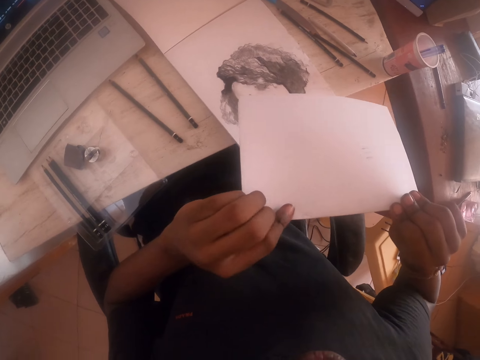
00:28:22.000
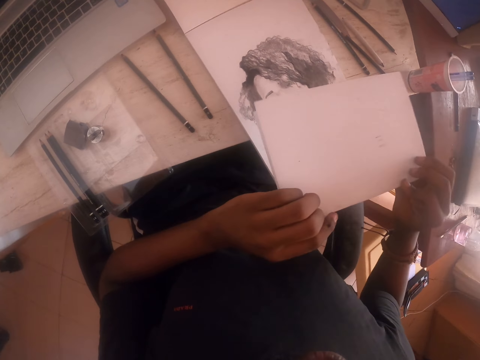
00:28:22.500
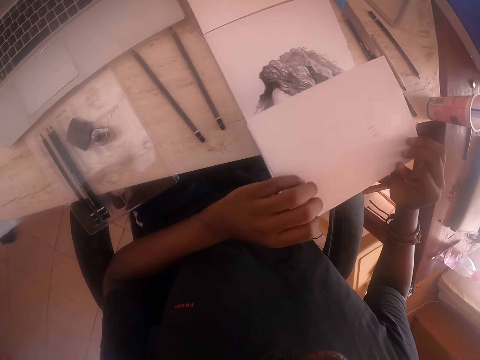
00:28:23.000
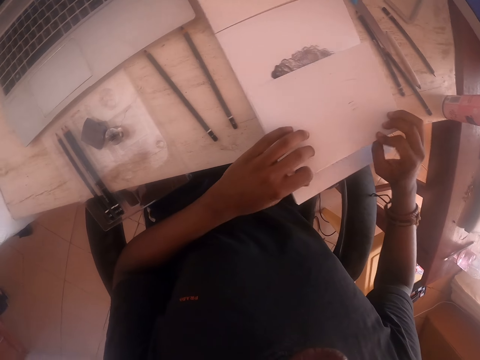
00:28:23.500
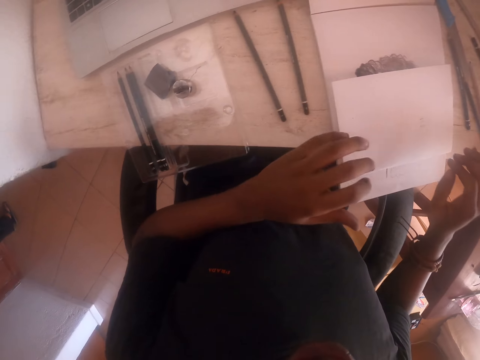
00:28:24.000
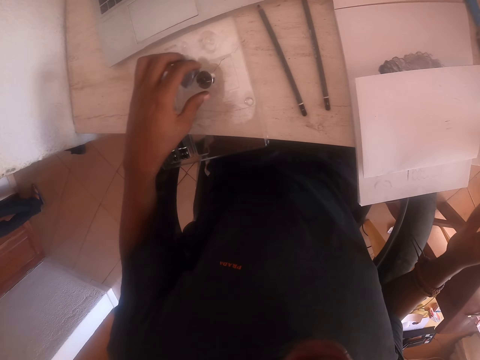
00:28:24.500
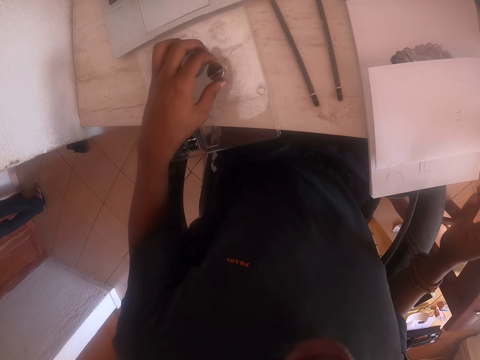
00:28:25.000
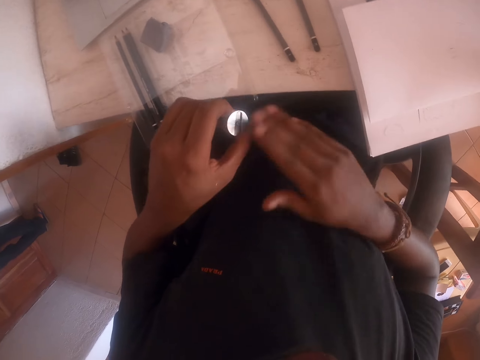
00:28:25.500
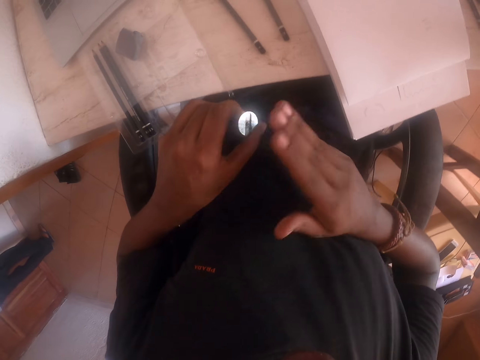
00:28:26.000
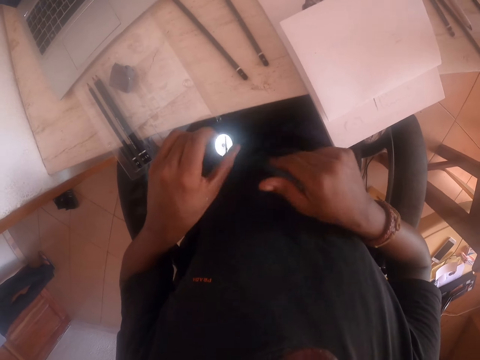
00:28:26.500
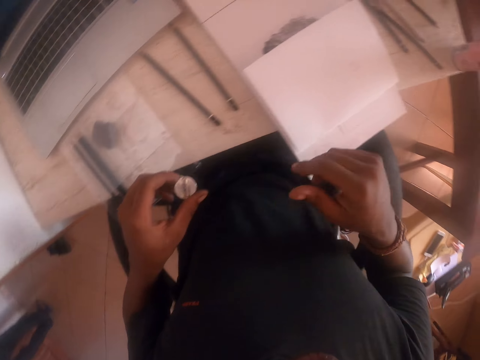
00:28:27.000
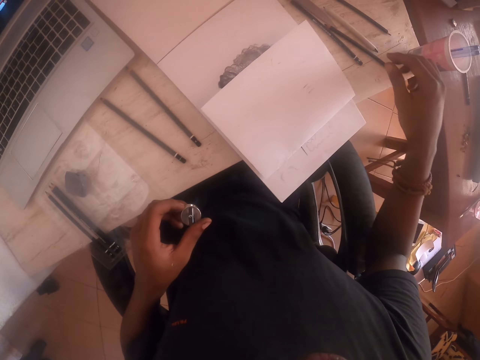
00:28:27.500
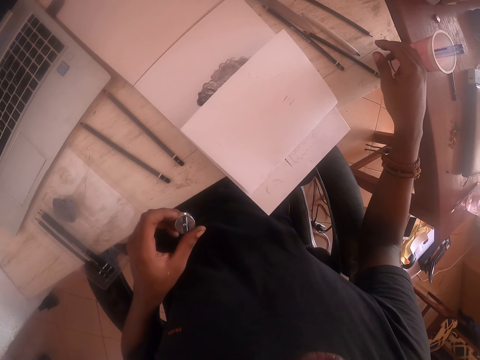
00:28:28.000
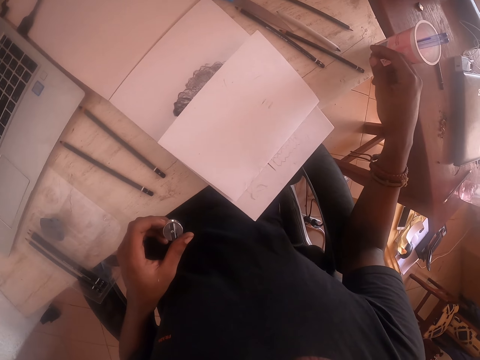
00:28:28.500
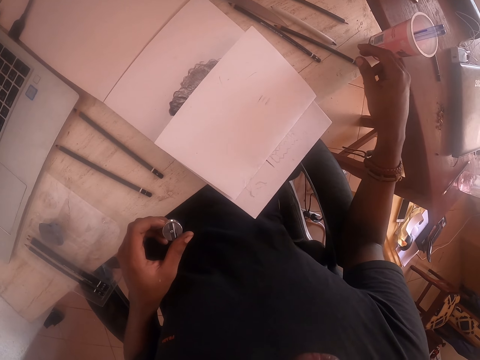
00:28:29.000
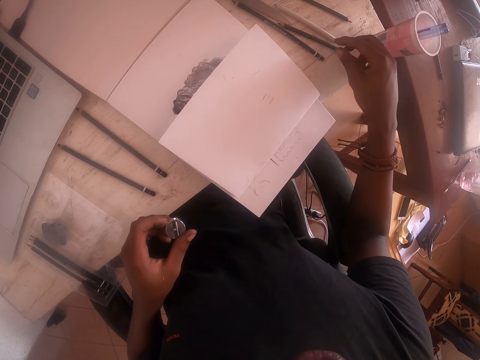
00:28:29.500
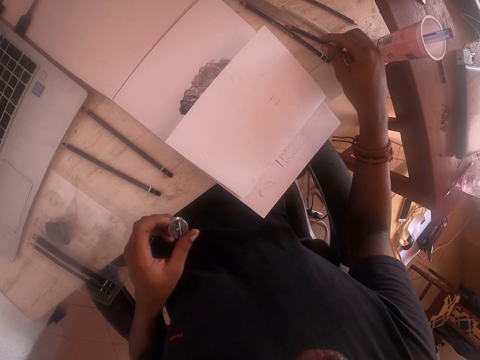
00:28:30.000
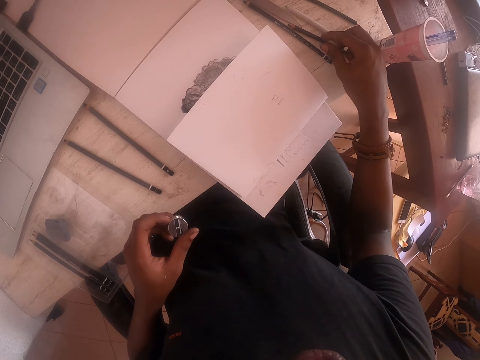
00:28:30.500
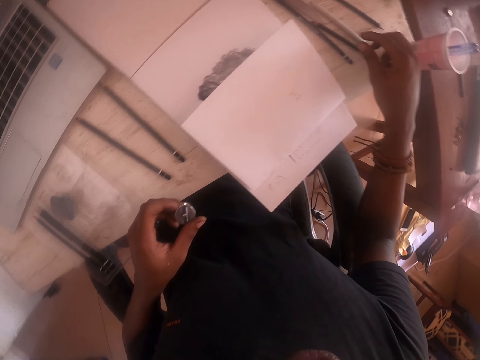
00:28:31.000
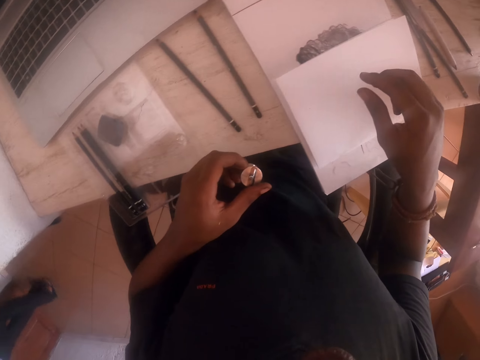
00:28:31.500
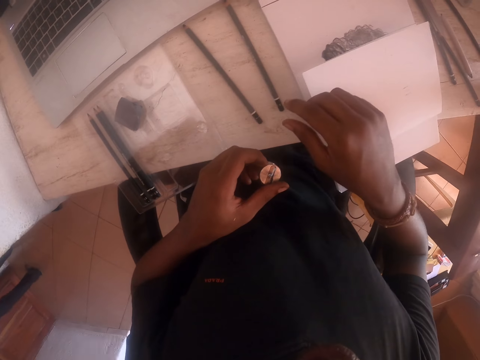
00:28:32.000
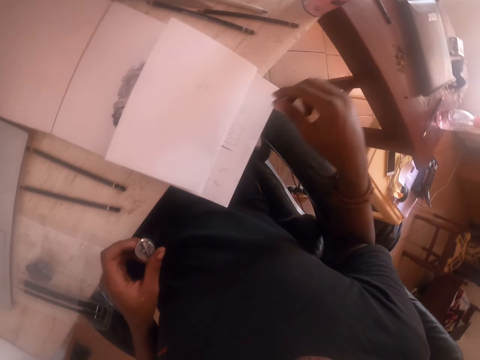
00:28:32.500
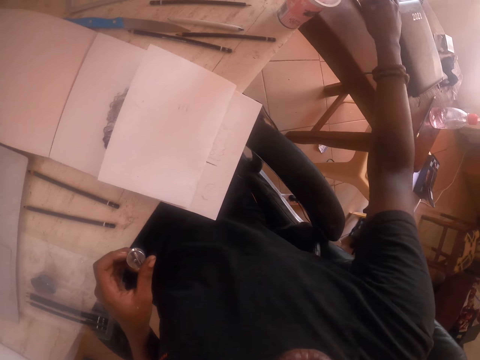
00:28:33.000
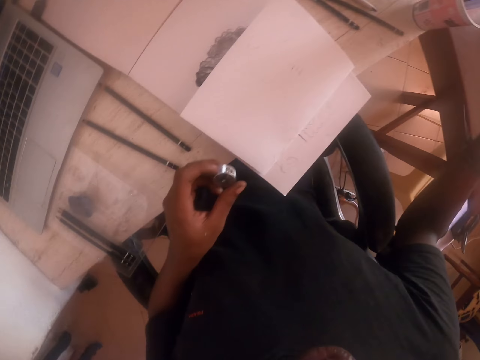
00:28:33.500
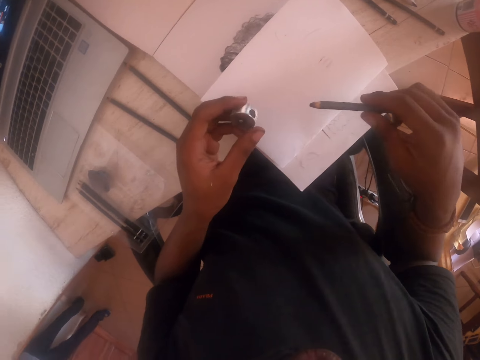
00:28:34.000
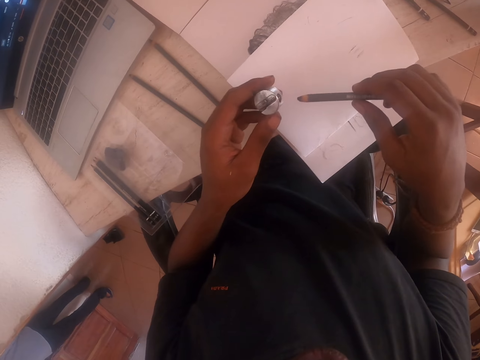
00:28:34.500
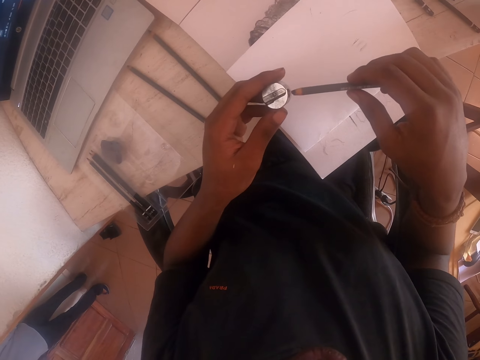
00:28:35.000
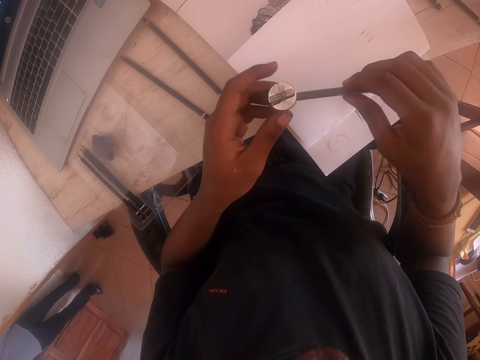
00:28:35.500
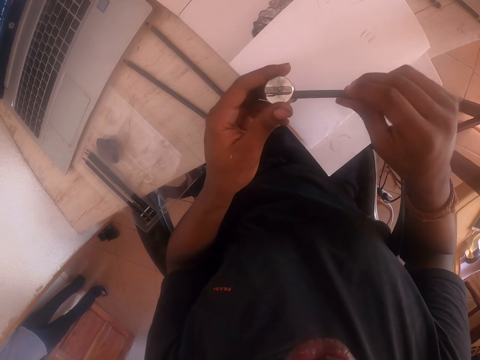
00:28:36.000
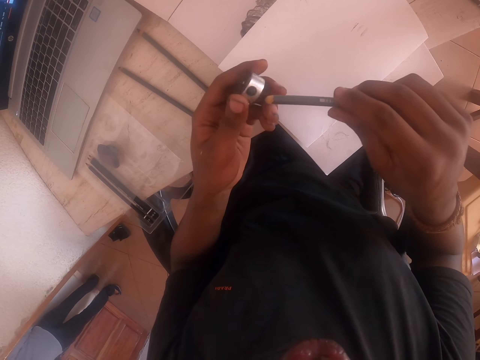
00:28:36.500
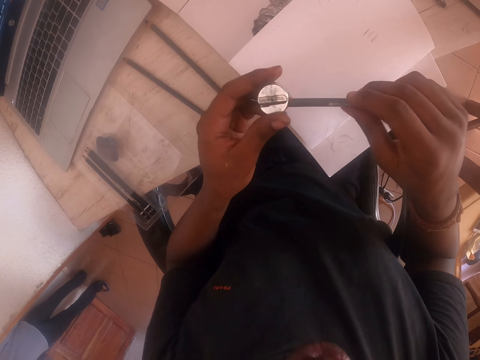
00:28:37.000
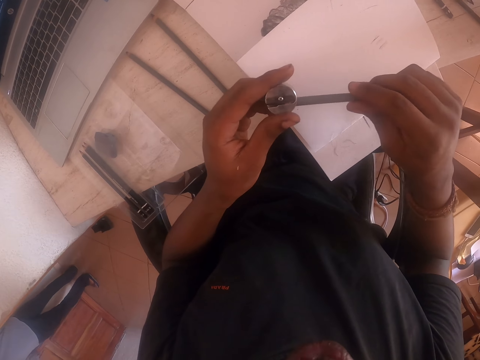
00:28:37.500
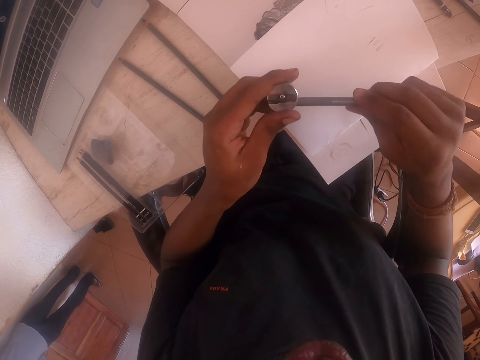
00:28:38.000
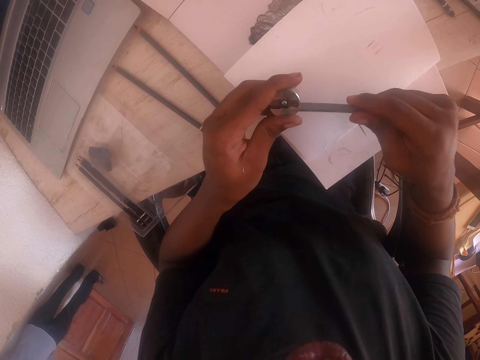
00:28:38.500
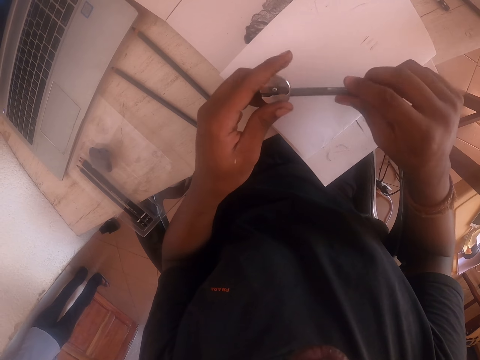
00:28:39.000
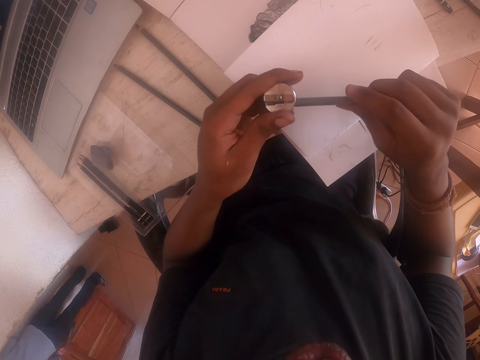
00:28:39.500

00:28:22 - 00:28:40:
The camera wearer puts the paper on the table. He takes the sharpener from the table with the left hand. He cleans the sharpener with the right hand. He moves the right hand. He looks around. He takes the pencil from the table. He sharpens the pencil with the sharpener.

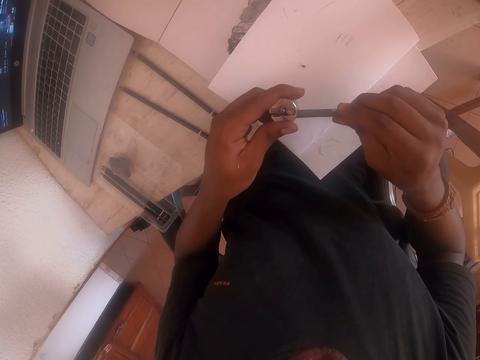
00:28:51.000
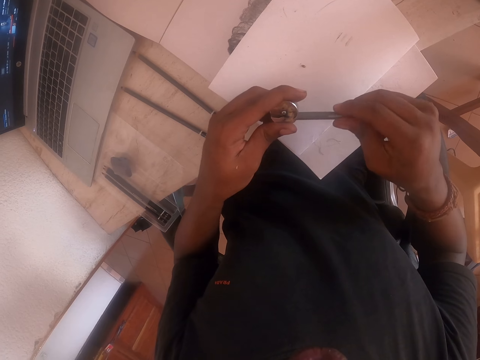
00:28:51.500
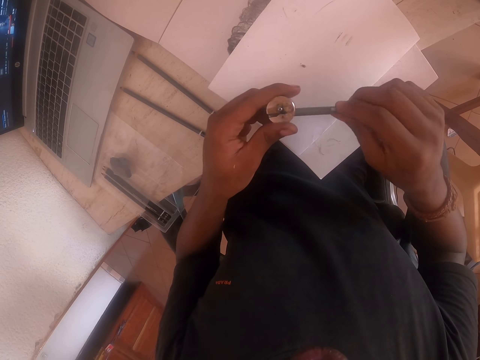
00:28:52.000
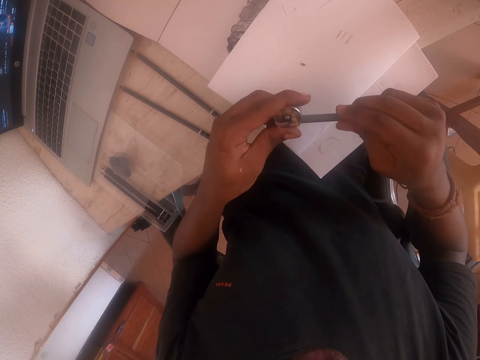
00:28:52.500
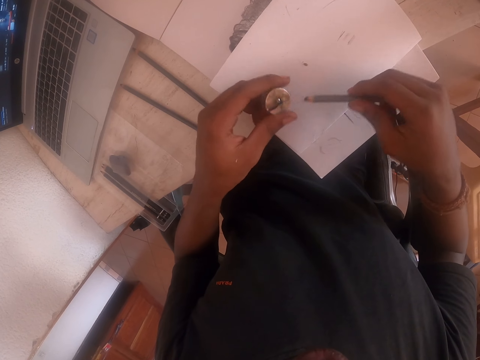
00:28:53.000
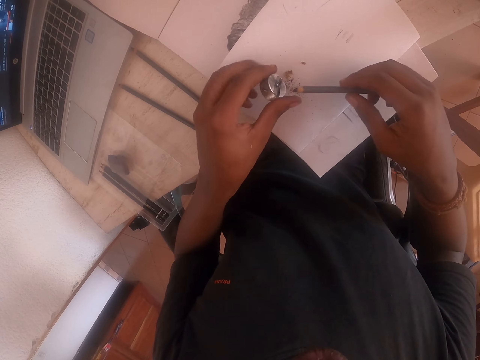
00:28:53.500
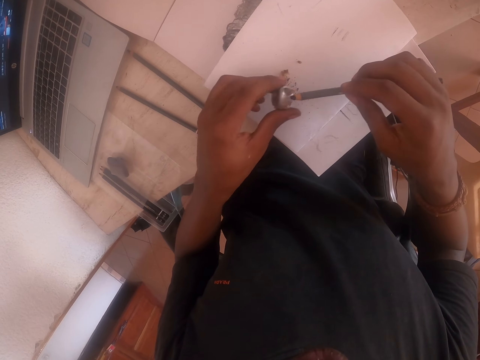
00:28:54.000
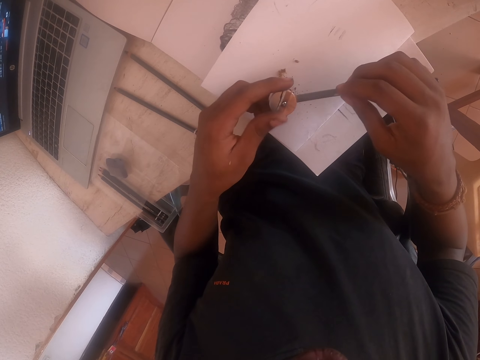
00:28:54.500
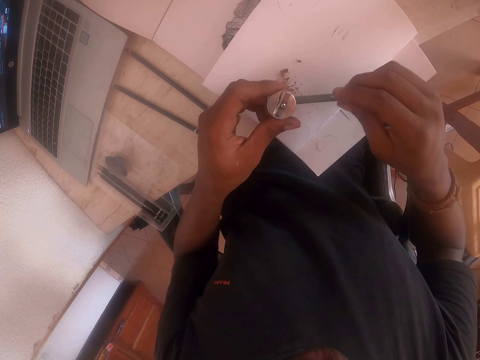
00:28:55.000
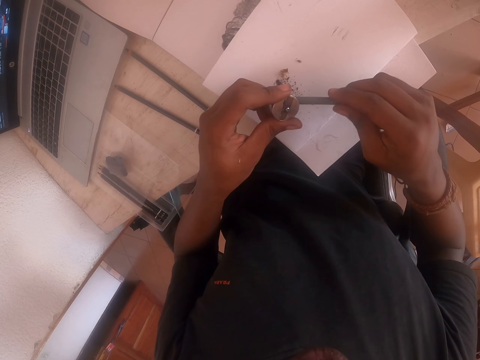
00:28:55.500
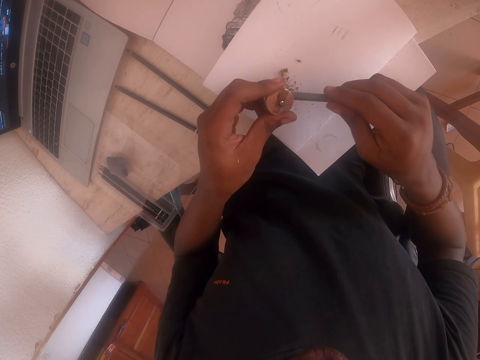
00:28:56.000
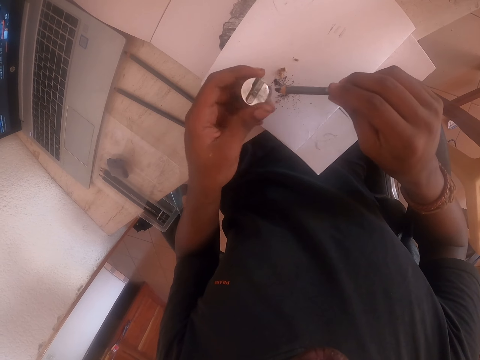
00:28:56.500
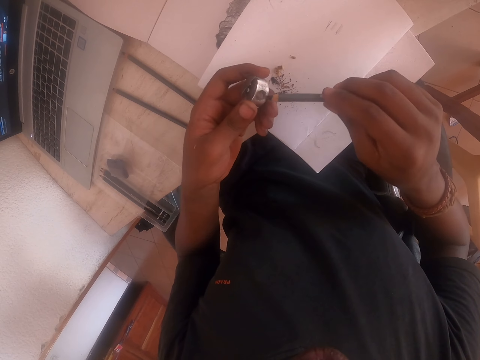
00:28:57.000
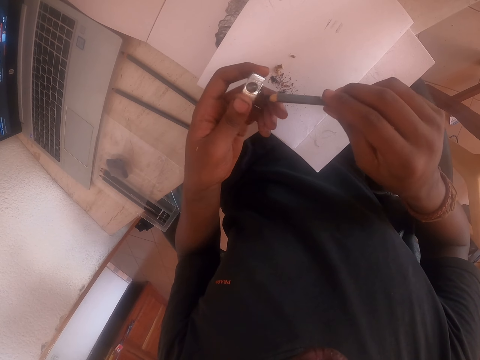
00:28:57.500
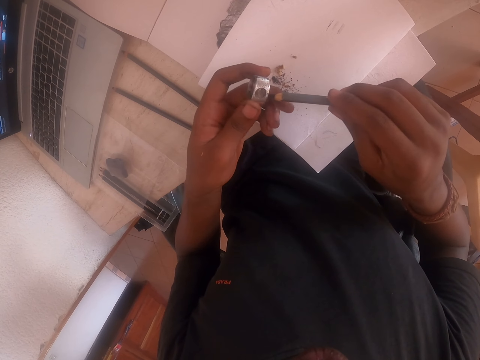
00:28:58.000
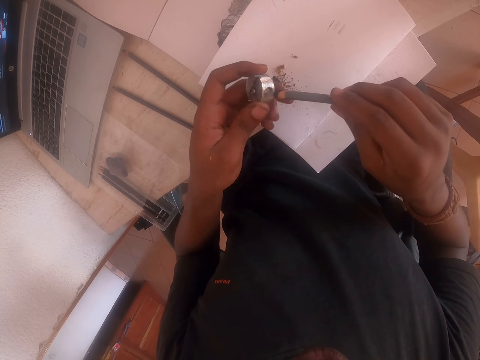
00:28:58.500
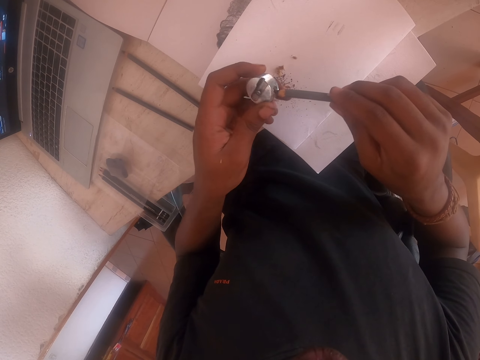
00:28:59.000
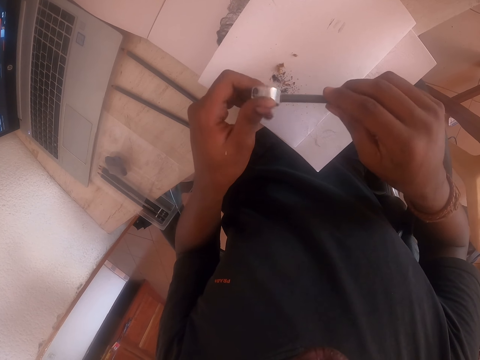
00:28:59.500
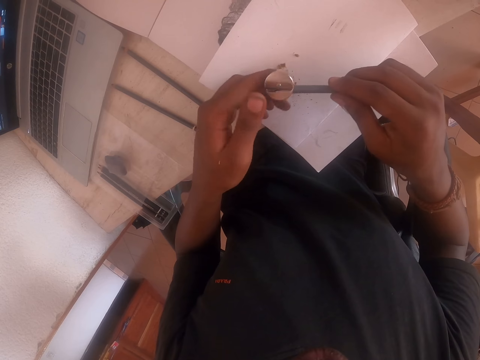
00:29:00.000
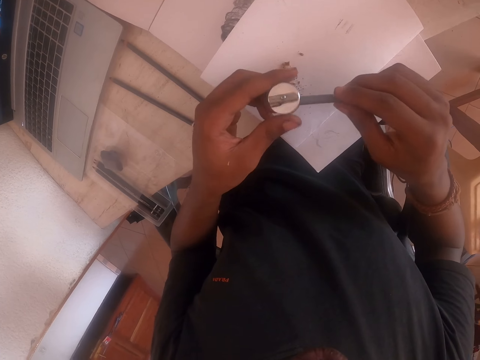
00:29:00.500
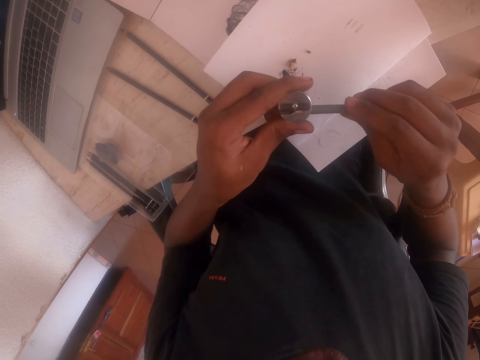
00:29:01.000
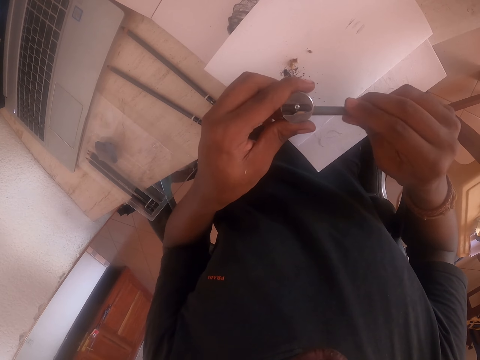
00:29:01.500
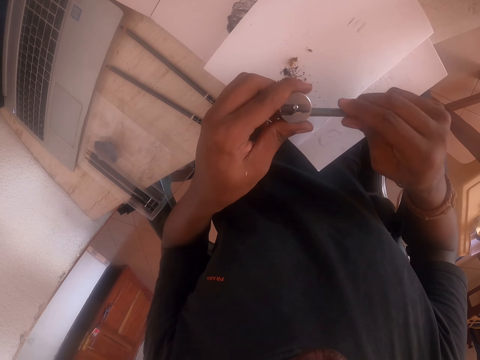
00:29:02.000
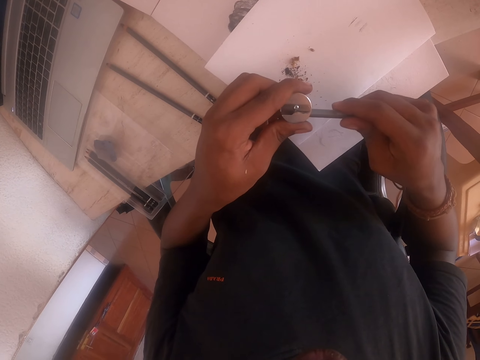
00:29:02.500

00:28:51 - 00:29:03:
The camera wearer pours the ash from the sharpener on the paper. They sharpen the pencil with the sharpener.
